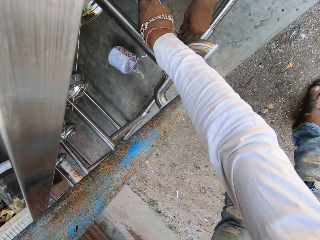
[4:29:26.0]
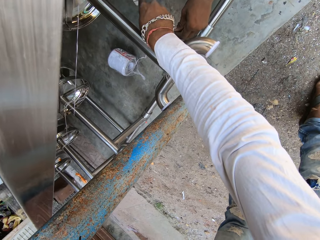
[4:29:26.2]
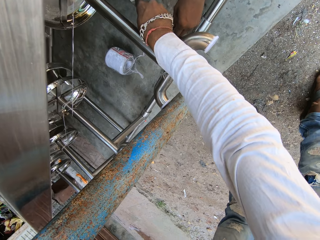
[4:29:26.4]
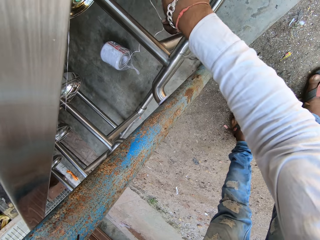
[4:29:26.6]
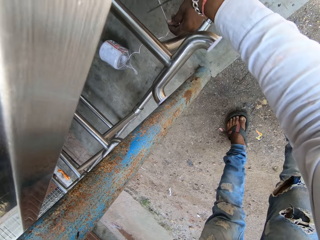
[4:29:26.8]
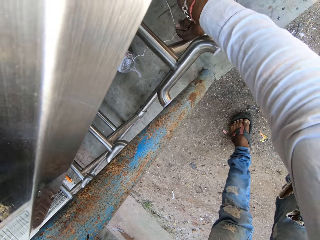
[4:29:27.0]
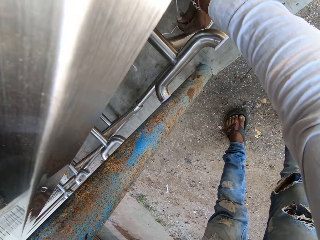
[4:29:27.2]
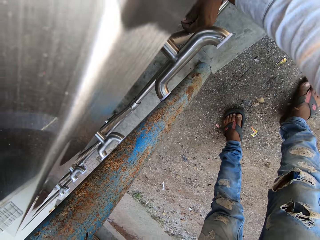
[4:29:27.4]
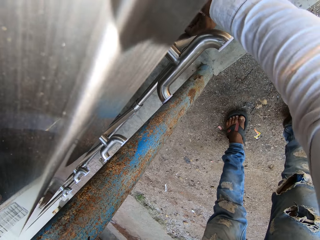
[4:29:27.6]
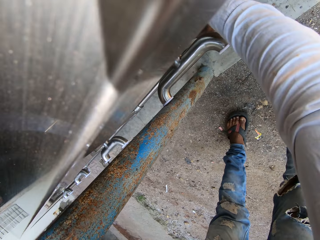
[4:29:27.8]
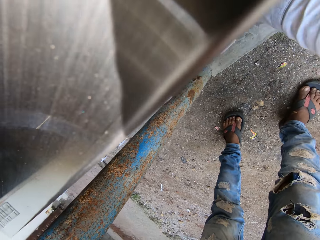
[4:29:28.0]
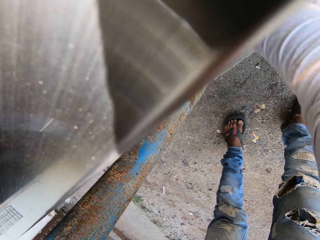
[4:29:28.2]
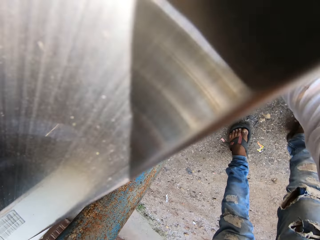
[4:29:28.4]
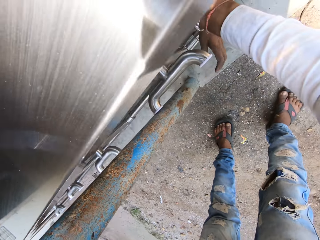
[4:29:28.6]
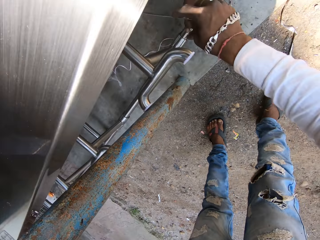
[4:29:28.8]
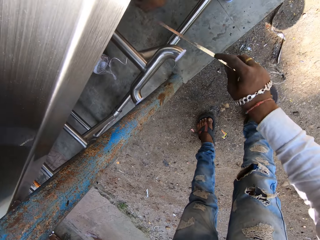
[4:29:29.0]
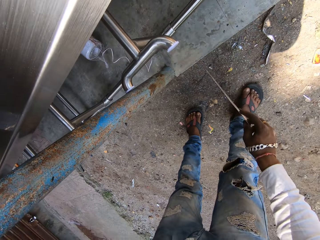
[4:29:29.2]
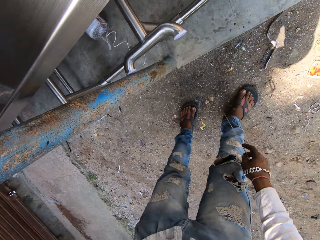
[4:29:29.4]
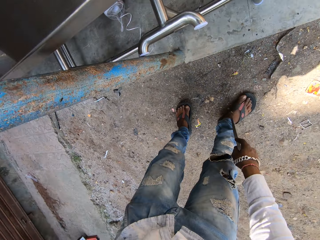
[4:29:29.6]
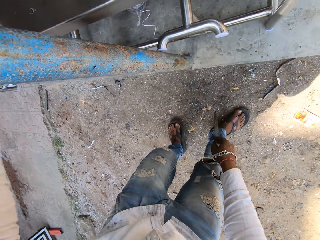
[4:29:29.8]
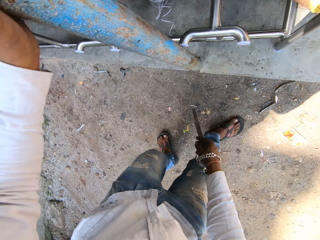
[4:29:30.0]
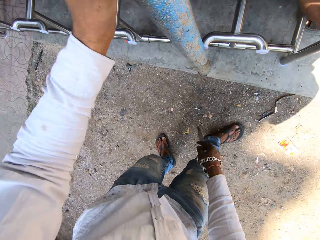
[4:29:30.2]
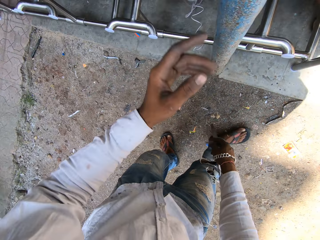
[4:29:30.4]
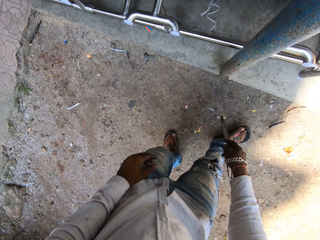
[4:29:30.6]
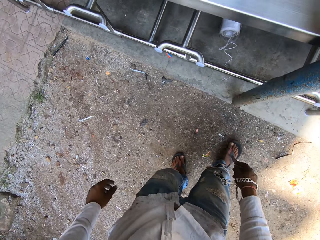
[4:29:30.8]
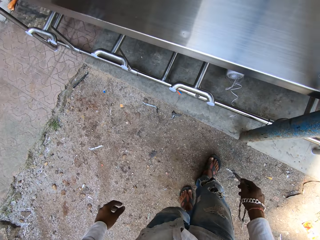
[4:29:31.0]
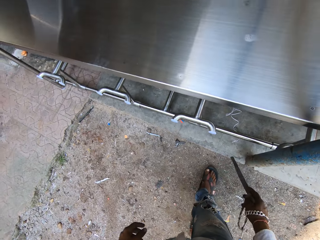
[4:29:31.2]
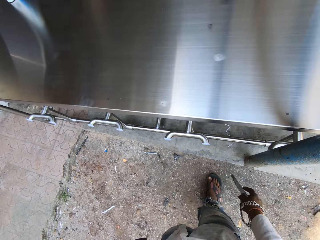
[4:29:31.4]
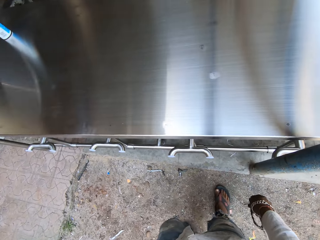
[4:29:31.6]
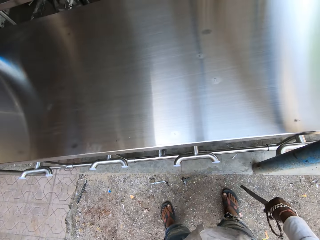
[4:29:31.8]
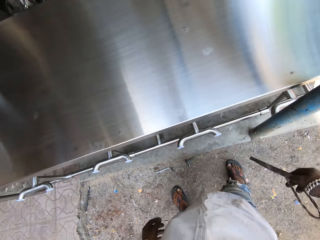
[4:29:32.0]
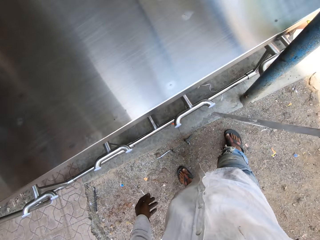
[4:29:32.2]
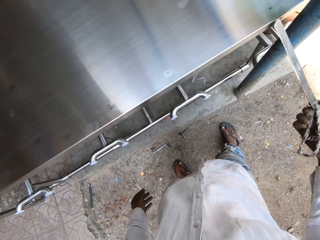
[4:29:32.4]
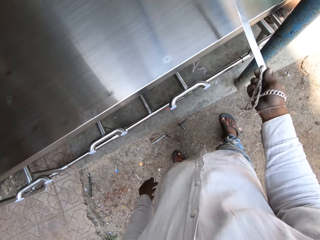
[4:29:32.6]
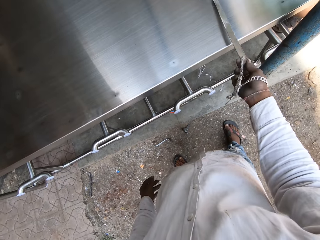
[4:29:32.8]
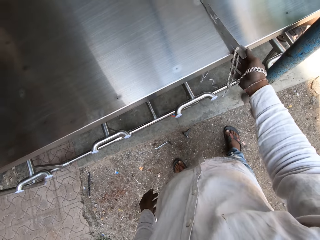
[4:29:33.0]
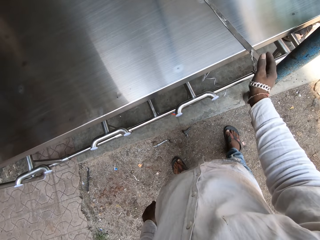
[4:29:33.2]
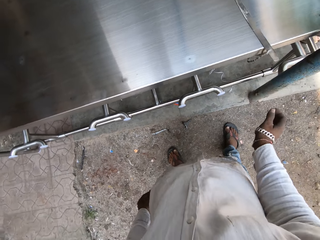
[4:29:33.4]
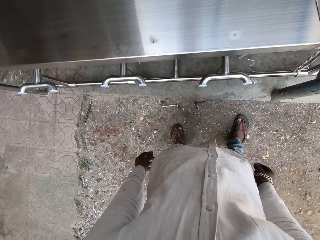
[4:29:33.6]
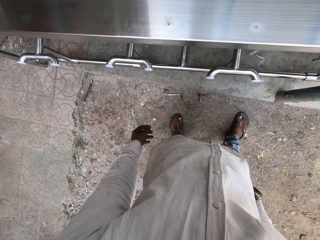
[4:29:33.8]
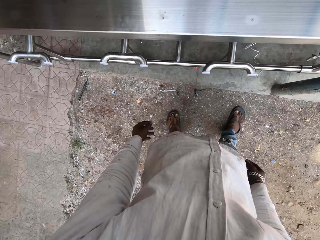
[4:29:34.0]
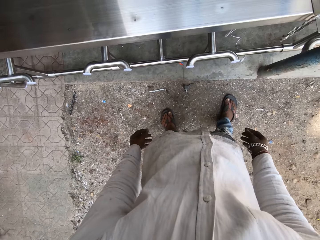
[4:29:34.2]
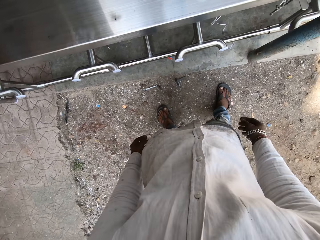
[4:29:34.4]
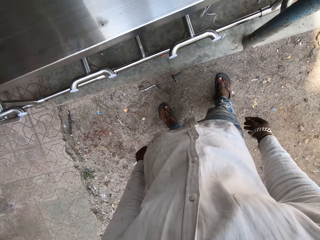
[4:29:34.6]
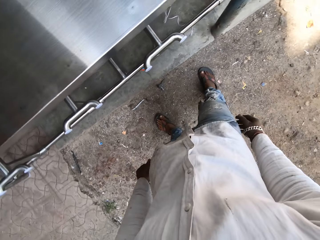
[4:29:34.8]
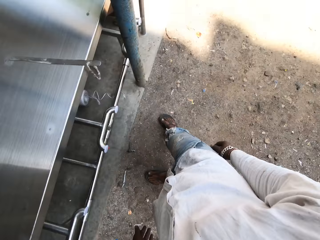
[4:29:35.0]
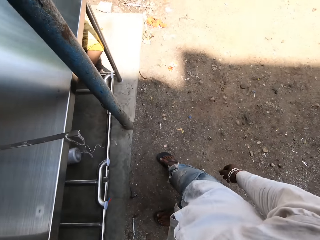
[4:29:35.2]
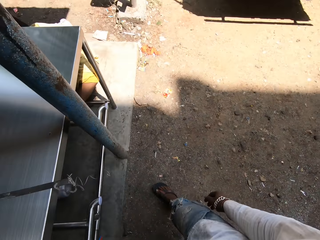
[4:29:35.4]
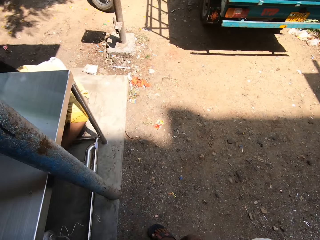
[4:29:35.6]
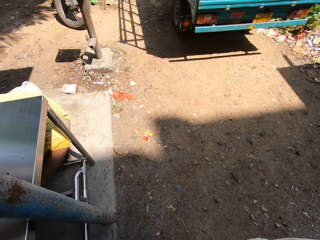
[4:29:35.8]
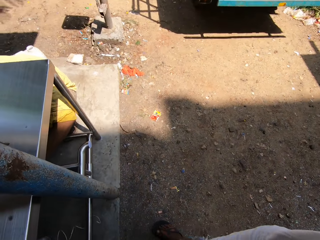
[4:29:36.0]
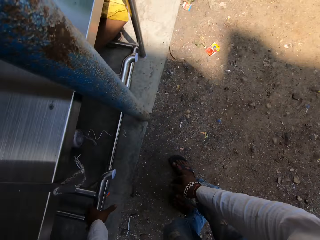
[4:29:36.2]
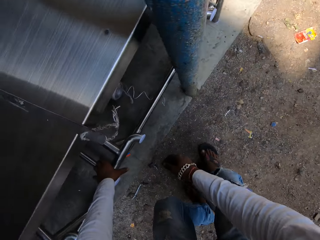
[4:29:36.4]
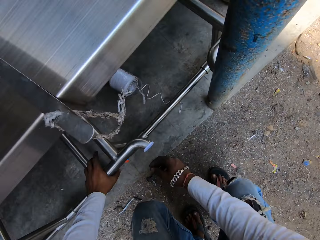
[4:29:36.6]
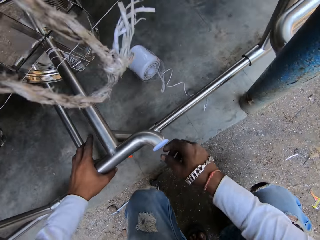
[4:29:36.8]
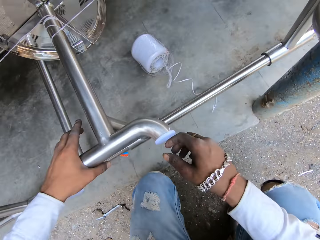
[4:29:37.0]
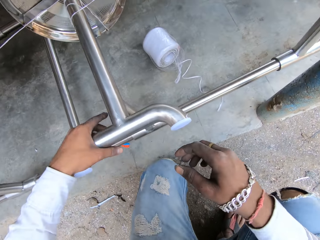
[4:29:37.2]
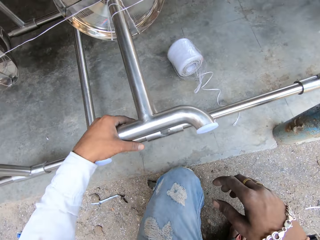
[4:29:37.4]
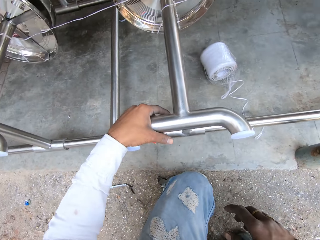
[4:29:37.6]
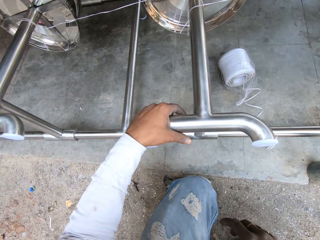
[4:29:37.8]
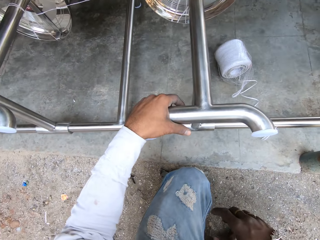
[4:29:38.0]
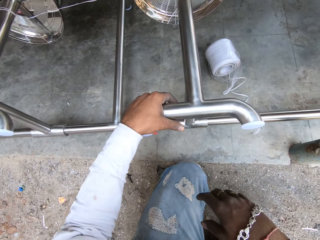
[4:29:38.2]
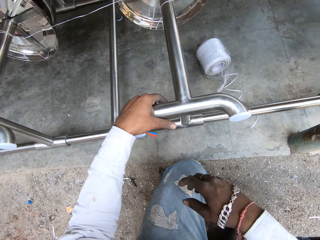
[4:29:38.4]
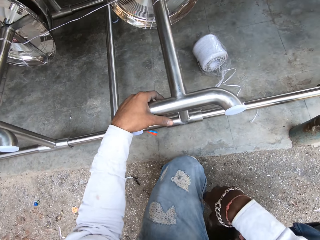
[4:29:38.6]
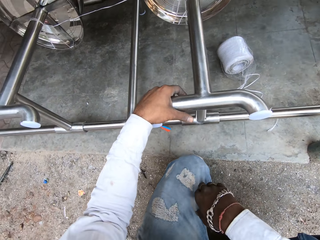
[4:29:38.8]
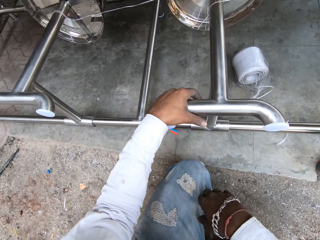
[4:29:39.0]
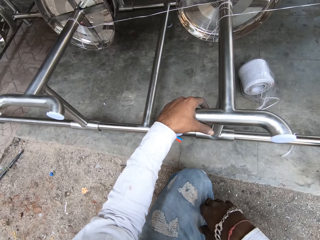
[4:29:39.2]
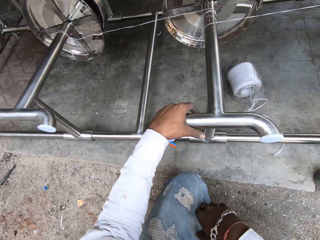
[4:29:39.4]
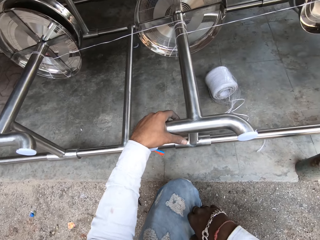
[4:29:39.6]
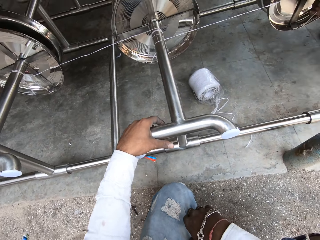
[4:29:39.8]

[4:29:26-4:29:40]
The camera wearer cuts the string. They stretch the right hand. They move around the right hand. They walk ahead. They place the knife on the table. They look around. They squat down. They place the left hand on the stand. They look under the table.

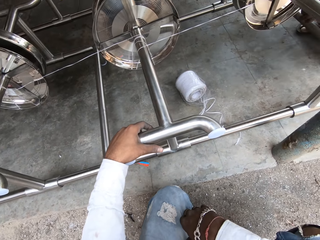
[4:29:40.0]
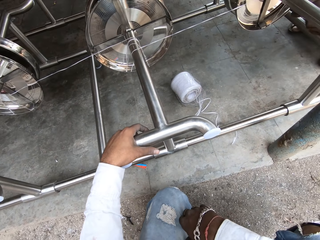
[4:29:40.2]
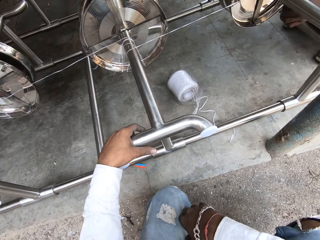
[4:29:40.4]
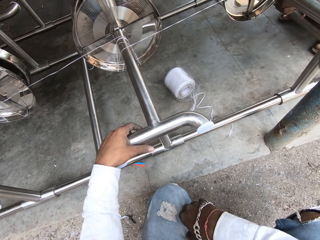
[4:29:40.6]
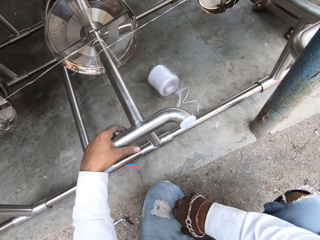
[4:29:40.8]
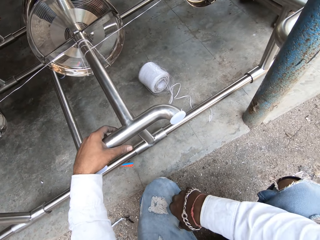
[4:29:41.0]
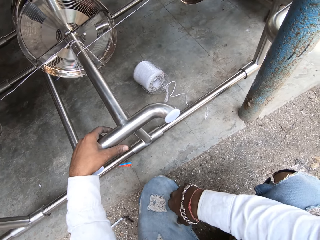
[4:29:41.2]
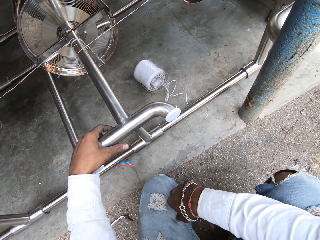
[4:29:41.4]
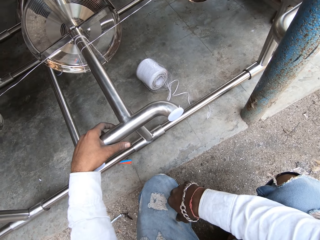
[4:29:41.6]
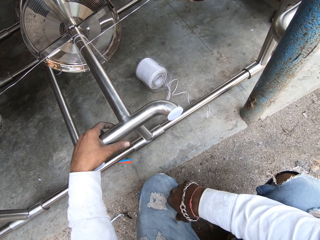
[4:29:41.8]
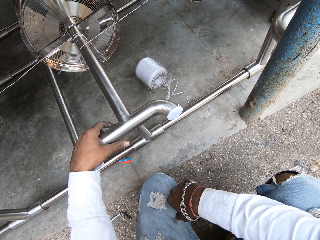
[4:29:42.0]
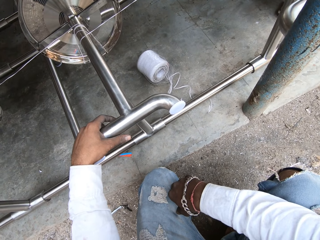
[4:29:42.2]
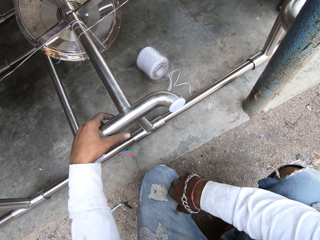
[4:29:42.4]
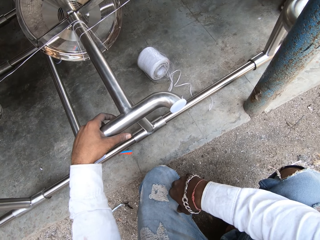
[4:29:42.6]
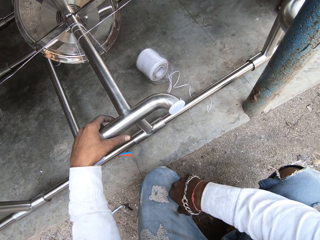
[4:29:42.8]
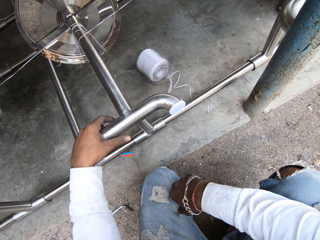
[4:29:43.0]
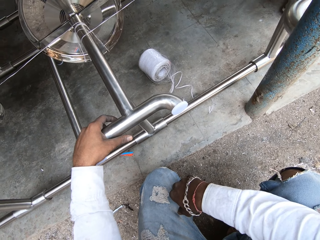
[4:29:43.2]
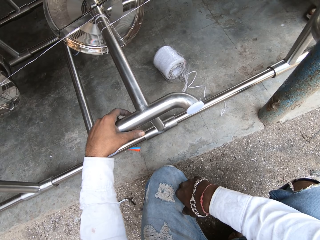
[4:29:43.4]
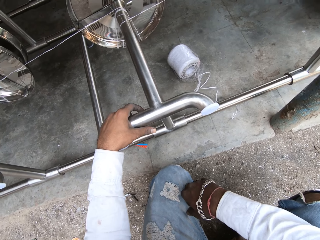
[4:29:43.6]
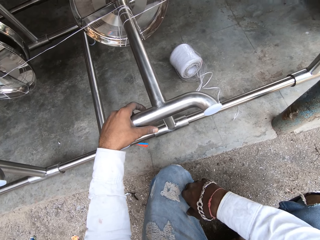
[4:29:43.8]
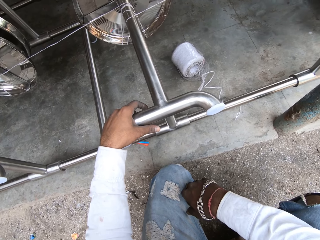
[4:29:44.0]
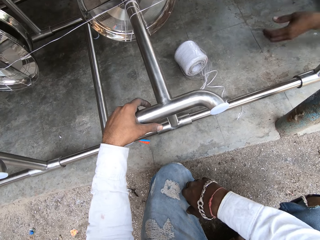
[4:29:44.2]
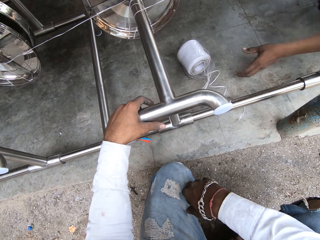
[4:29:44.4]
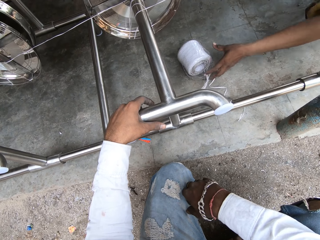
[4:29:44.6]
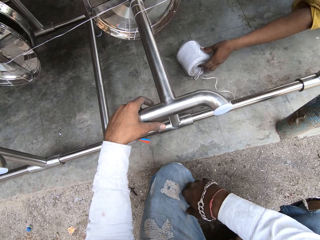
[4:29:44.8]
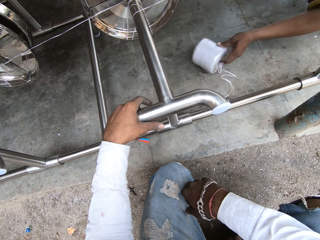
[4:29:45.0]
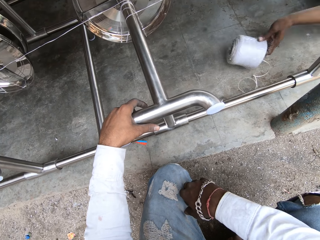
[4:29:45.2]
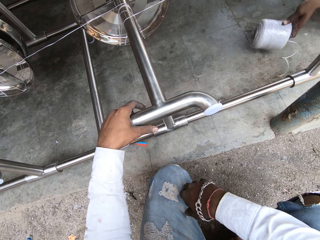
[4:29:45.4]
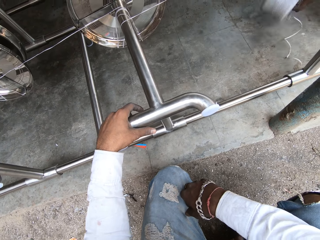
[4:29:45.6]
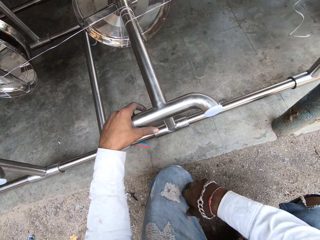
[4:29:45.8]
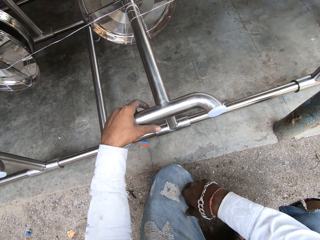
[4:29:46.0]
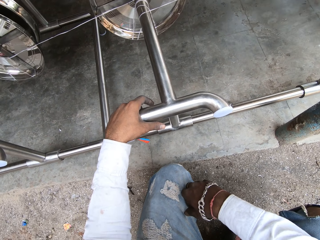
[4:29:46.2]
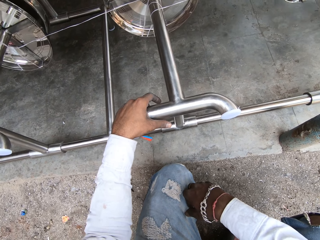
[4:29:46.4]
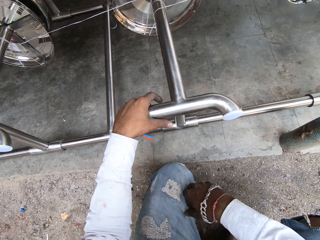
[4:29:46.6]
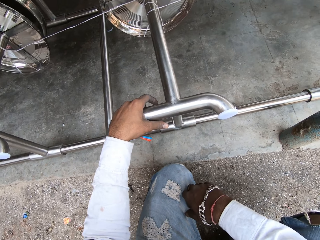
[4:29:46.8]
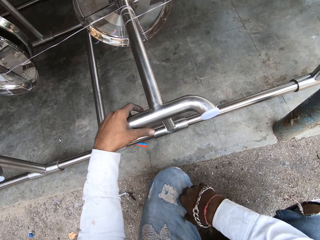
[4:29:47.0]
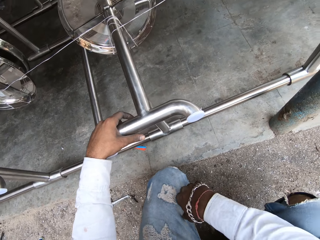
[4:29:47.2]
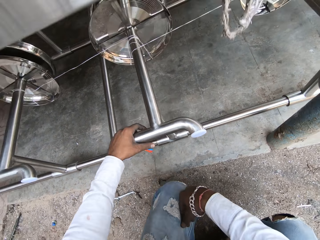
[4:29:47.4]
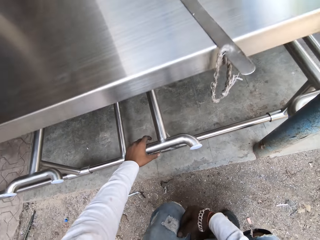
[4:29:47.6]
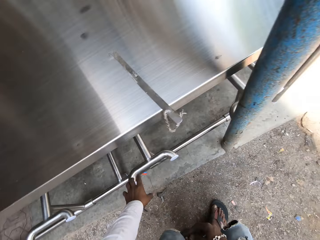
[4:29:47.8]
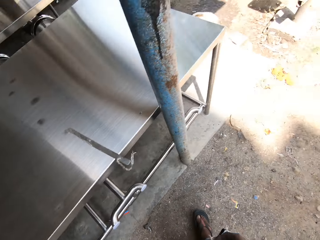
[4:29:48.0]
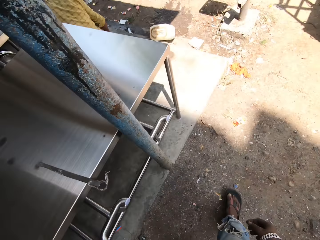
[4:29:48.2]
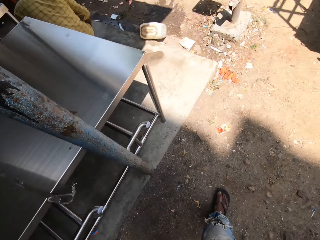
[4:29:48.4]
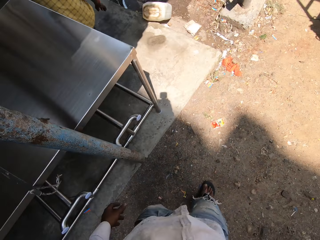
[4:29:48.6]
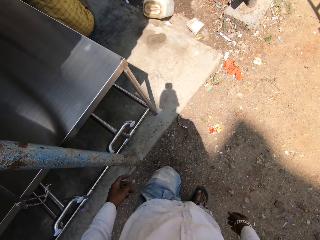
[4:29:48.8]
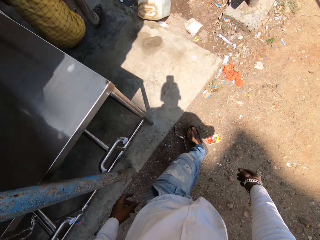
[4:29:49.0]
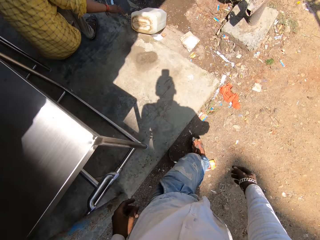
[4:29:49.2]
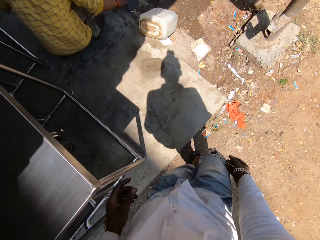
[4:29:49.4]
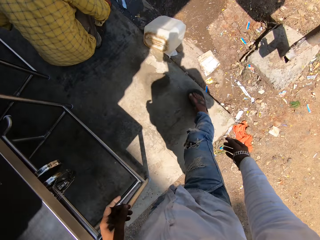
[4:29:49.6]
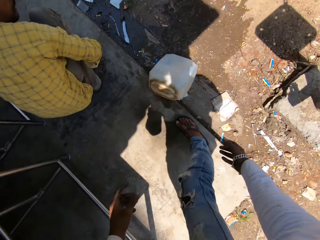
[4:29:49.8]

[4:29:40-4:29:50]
The camera wearer looks around. They stand up.
